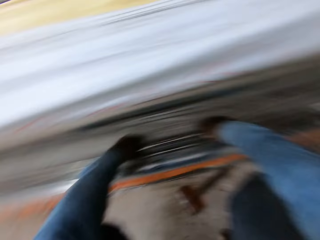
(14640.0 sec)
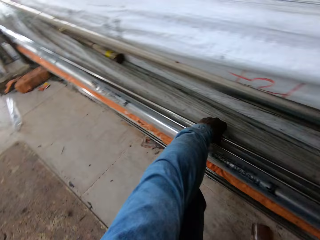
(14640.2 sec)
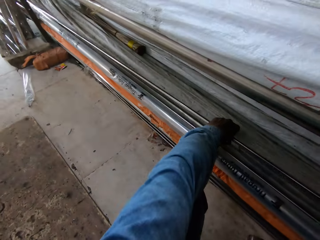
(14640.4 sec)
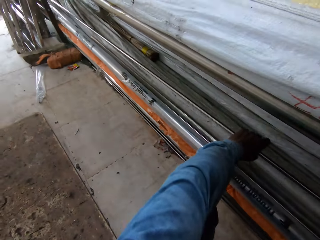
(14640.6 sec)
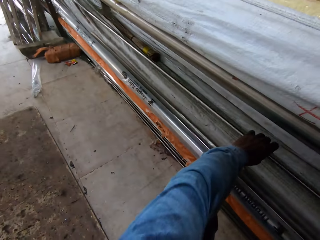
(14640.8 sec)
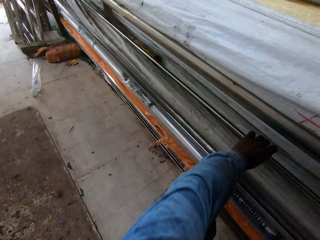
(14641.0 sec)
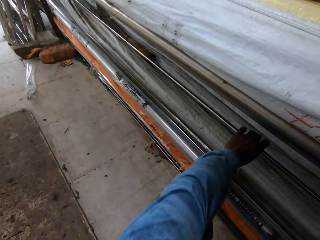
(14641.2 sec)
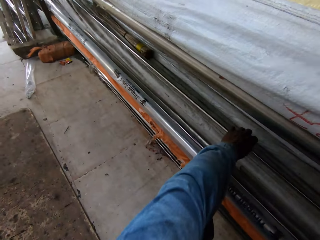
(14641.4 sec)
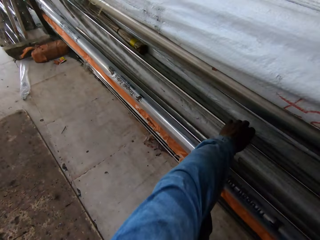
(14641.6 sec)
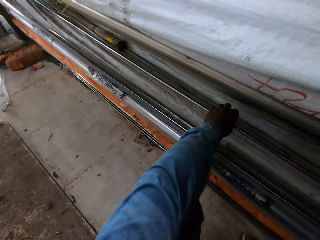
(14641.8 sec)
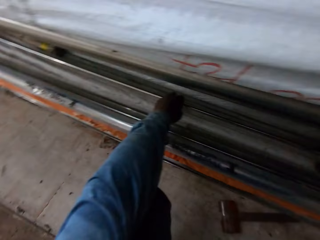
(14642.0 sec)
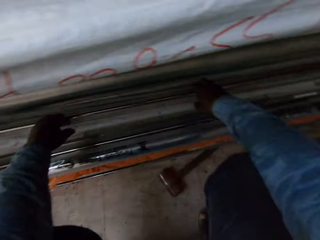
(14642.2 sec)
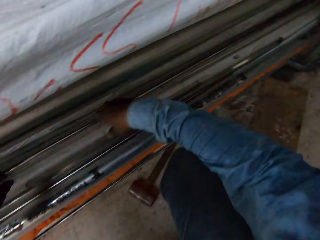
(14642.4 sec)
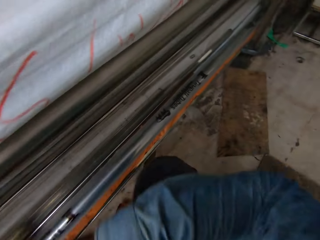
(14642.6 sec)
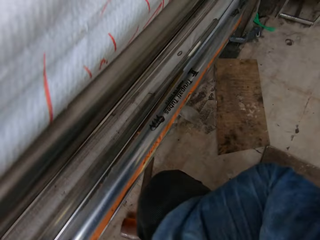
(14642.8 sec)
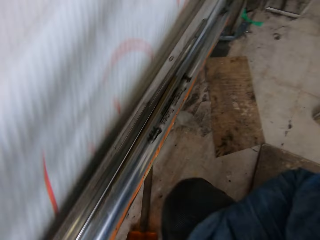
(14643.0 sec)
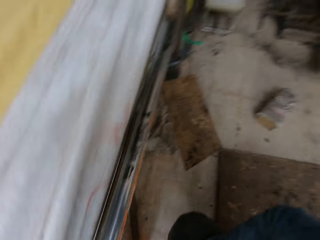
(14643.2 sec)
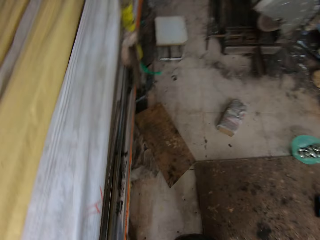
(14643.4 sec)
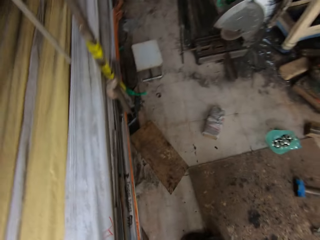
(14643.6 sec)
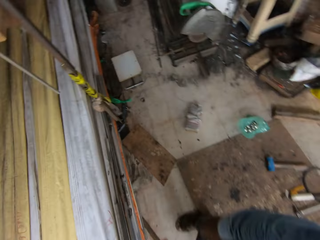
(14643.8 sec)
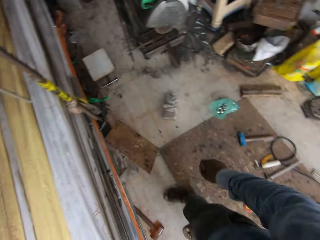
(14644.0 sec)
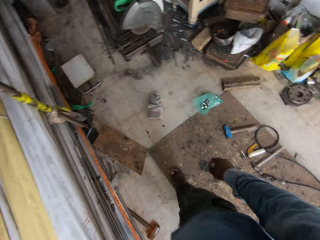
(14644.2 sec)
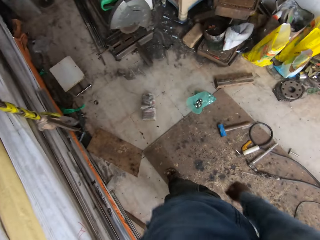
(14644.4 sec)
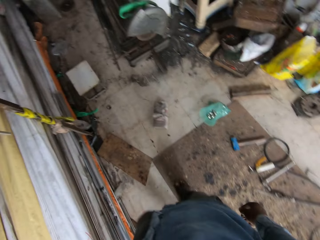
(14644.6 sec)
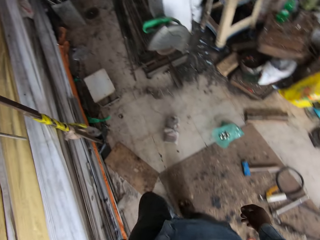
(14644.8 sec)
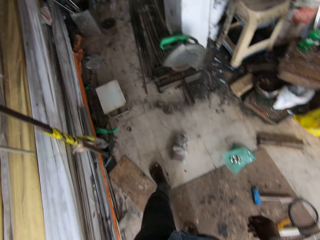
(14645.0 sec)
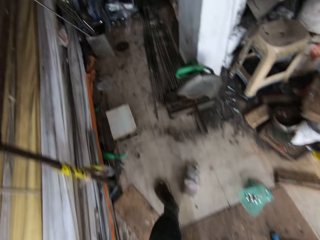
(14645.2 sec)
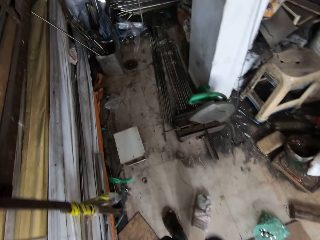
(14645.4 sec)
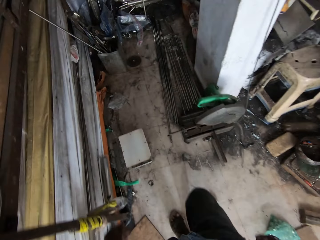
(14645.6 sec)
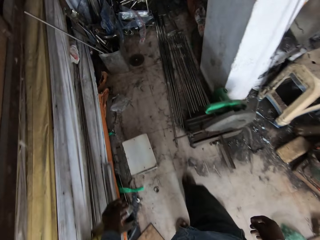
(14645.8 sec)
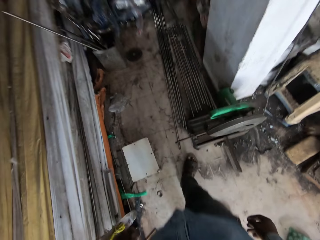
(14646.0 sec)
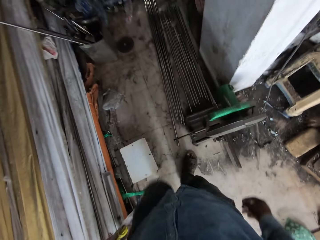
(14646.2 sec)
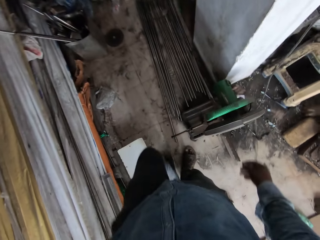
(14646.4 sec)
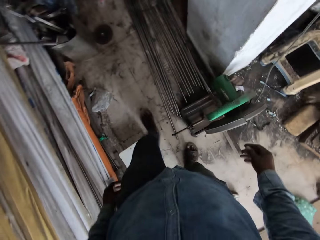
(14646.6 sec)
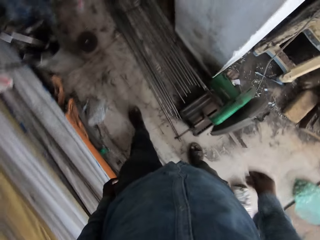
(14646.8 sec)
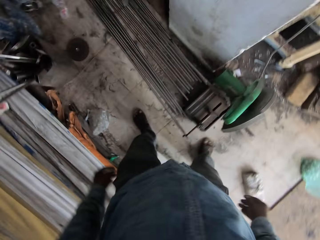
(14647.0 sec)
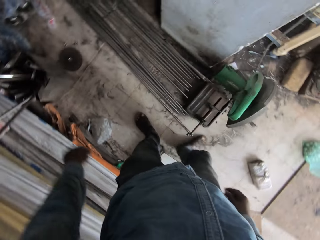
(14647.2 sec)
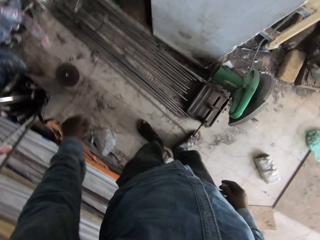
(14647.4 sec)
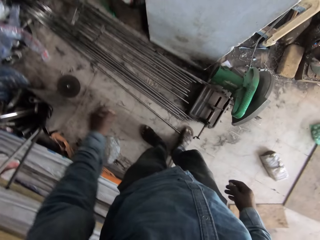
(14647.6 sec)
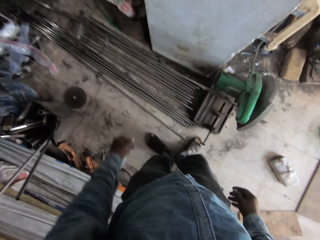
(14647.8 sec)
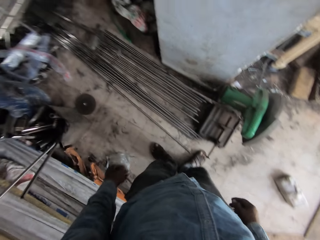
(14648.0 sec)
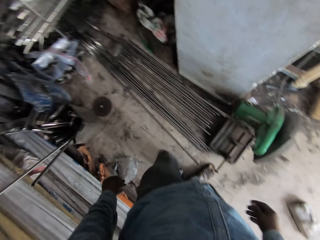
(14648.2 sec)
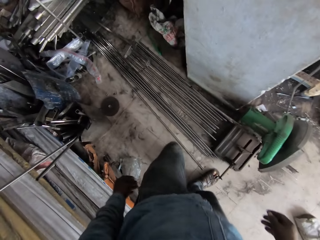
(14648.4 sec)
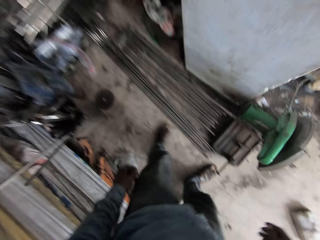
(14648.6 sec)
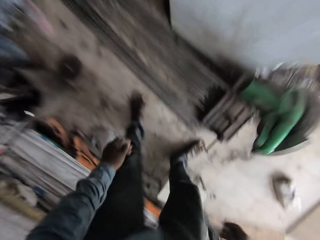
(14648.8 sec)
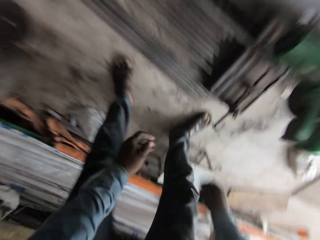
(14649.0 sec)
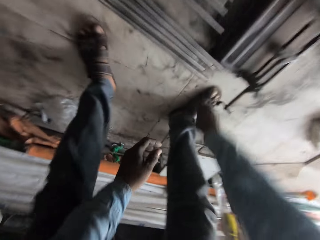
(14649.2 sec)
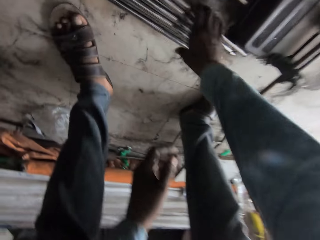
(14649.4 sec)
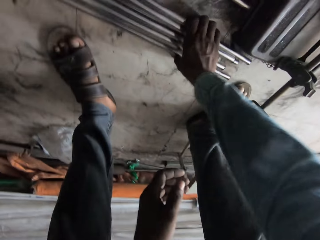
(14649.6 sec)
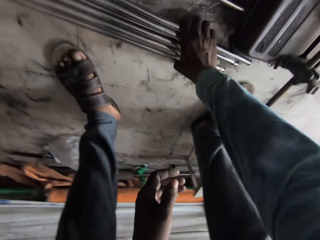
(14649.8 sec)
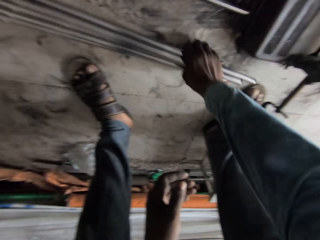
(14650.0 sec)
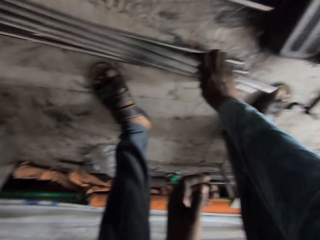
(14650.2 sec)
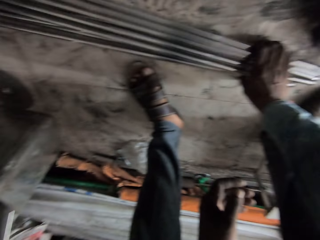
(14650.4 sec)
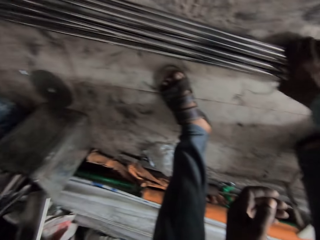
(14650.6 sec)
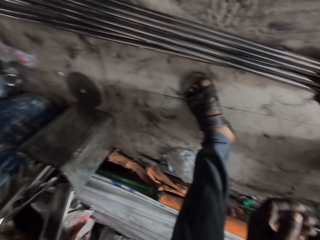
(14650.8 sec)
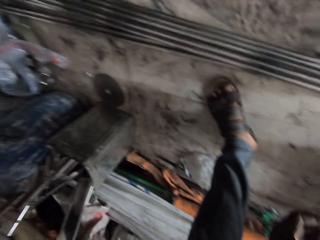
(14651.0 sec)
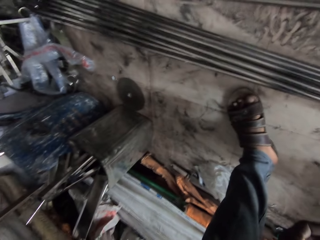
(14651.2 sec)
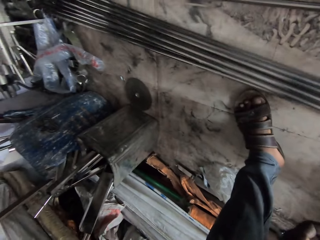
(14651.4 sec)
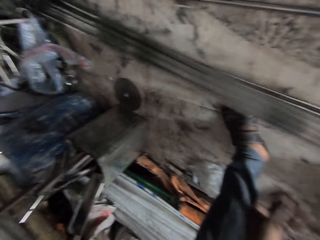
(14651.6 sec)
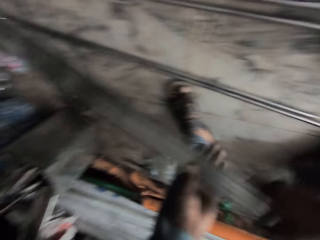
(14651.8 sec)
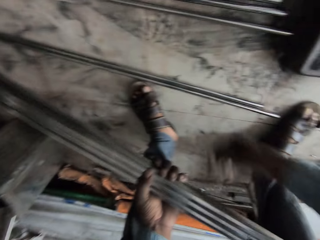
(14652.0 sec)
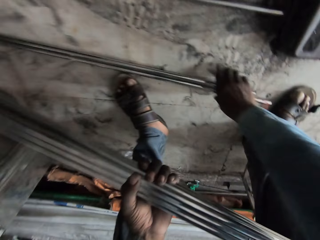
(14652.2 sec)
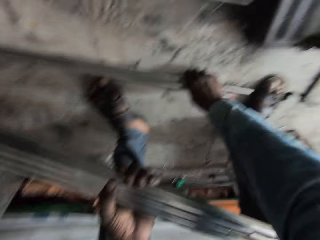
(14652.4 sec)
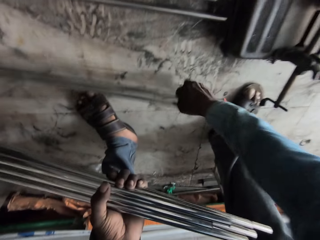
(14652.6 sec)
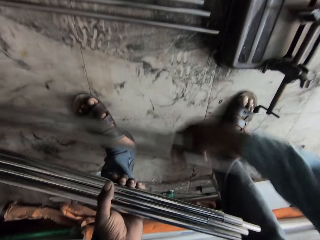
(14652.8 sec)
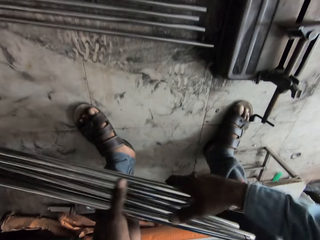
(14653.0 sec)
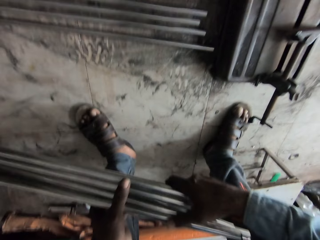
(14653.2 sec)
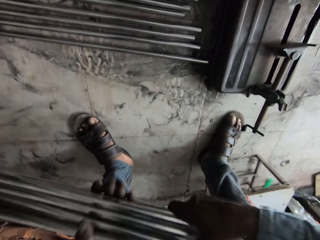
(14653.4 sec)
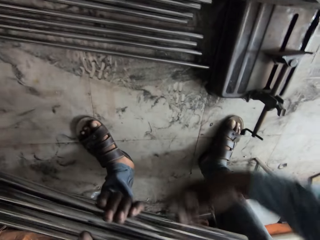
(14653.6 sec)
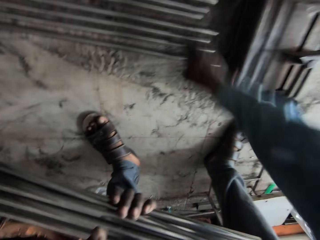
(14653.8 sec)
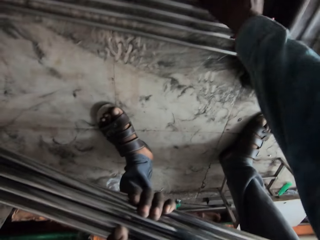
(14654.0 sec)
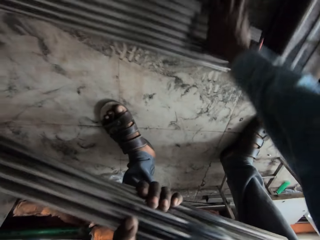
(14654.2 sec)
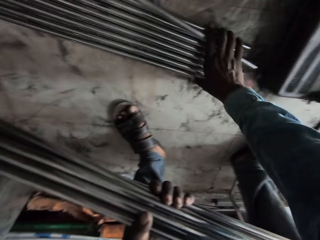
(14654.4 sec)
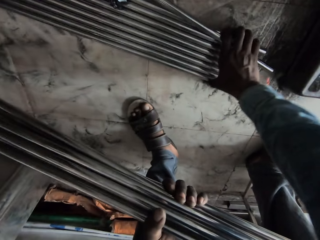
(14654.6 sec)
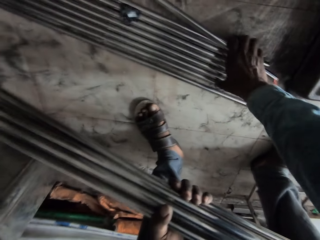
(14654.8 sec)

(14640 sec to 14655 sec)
The camera wearer stands. They walk. They take the other cut metal bars.

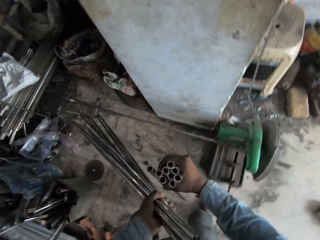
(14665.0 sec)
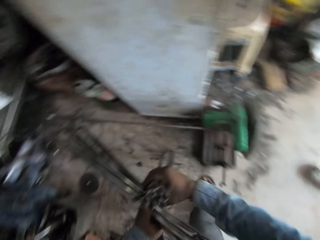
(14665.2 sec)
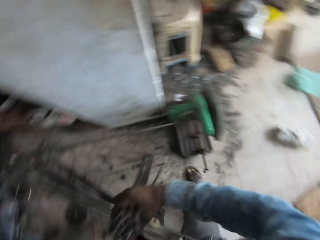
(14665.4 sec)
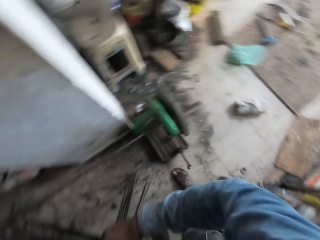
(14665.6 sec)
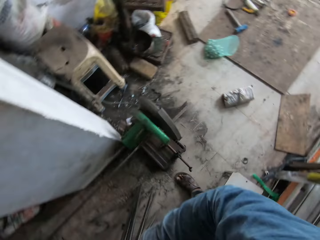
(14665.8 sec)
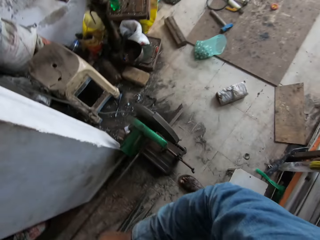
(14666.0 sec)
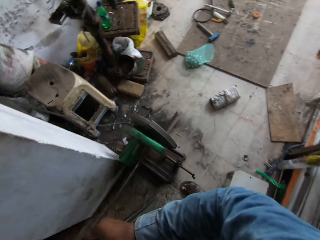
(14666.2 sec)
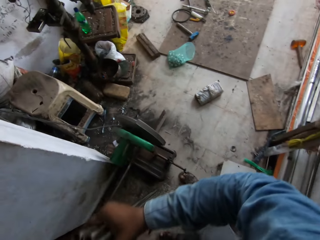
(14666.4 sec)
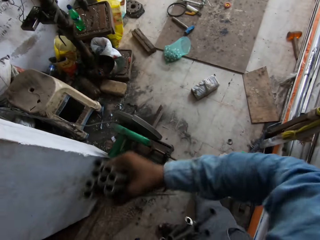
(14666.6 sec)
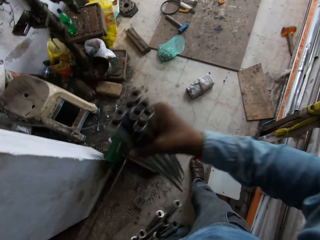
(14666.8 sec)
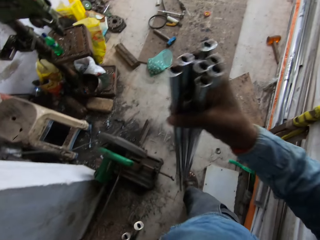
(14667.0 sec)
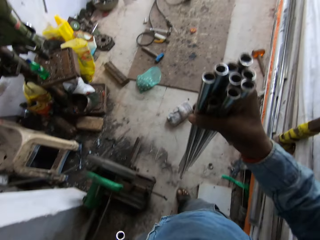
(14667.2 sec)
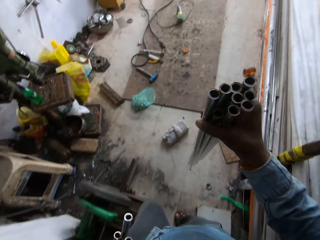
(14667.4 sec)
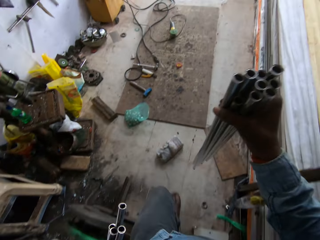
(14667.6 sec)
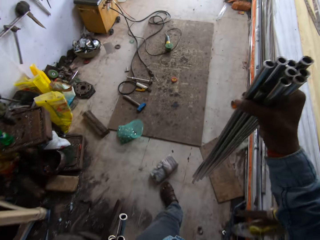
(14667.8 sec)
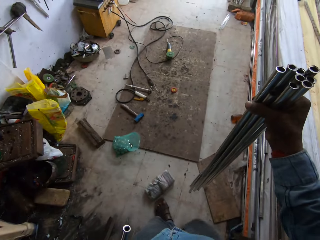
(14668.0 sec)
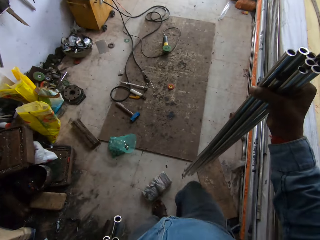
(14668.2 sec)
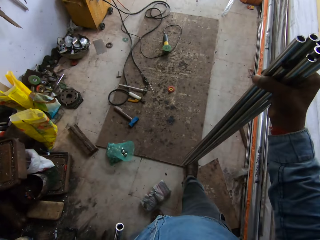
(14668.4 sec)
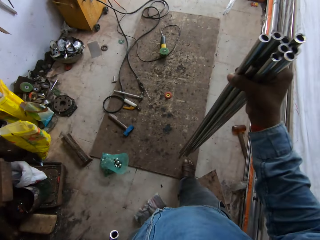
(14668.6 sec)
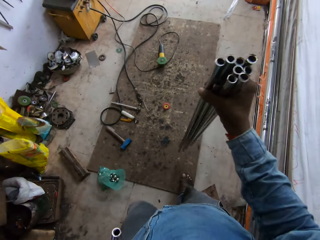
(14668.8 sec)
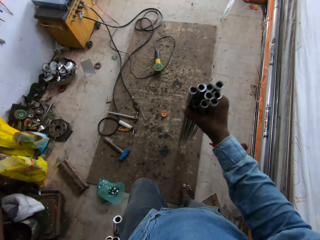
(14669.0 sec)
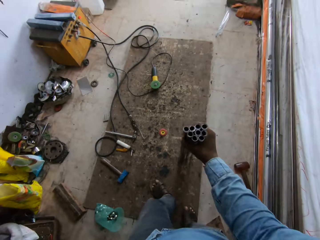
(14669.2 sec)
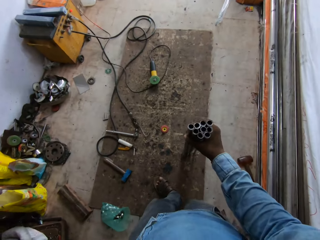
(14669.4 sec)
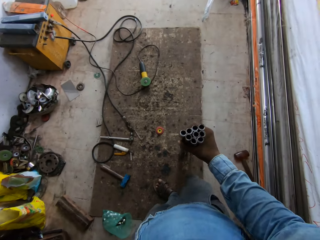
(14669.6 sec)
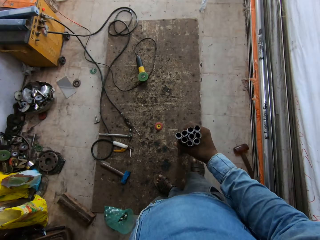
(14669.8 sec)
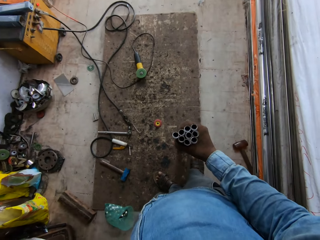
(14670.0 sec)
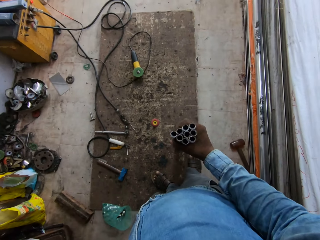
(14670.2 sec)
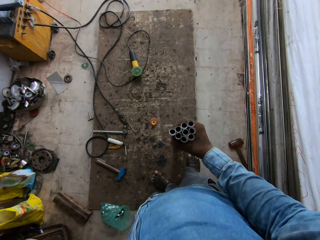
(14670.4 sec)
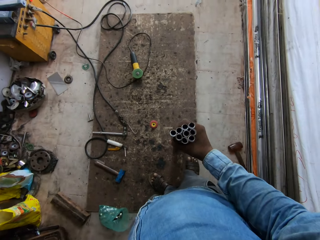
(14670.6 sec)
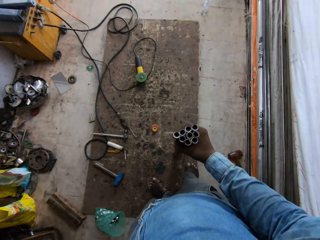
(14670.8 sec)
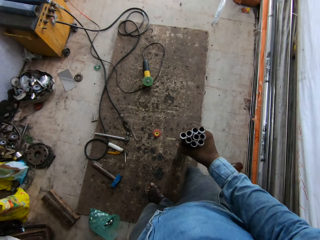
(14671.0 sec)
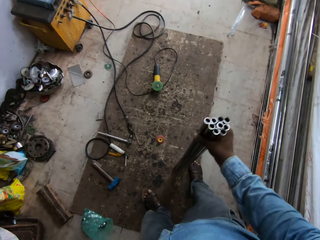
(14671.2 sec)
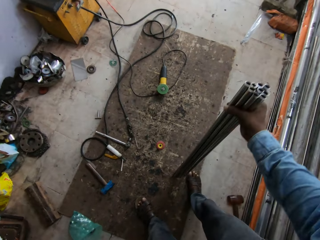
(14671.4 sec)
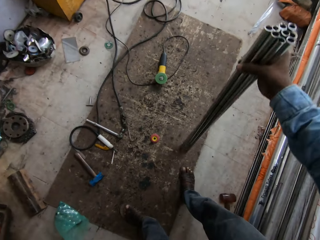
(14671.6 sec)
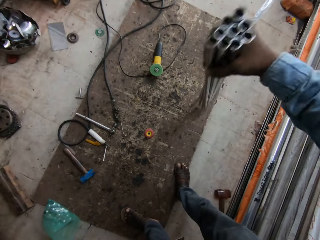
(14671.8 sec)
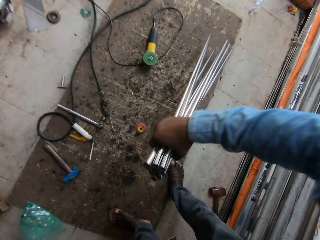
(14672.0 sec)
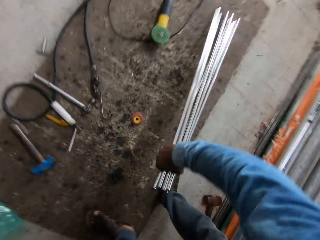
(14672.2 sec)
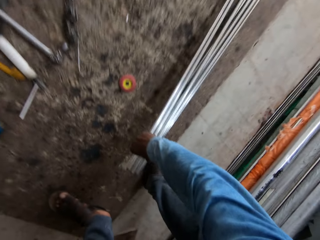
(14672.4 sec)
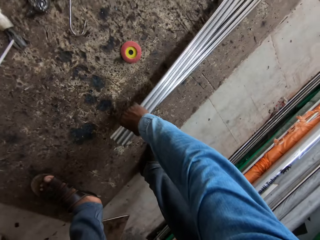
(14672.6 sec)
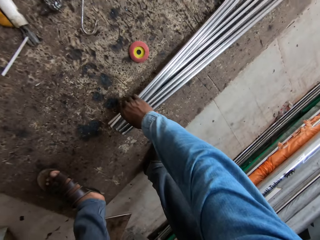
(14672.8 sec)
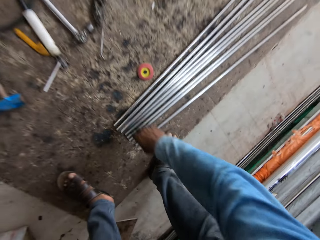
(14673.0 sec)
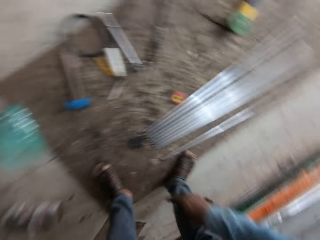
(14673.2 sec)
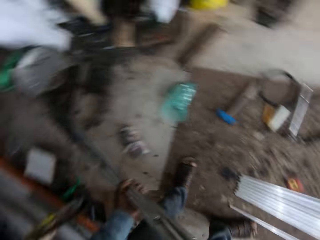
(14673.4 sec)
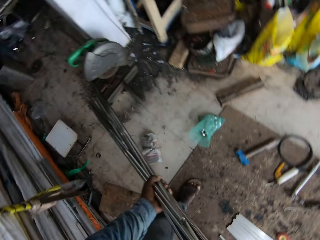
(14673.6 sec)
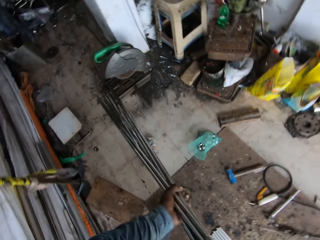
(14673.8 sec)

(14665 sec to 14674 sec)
The camera wearer walks. They put the metal down. They lift the metal and put the metal down.
